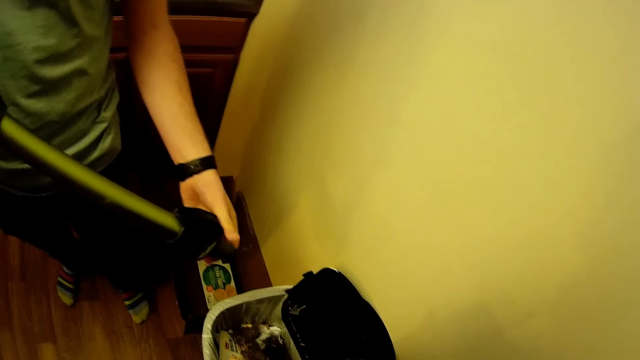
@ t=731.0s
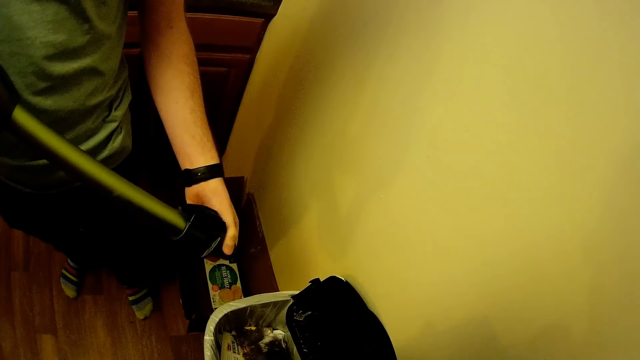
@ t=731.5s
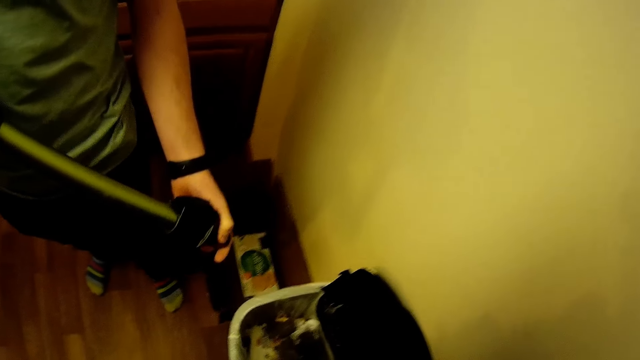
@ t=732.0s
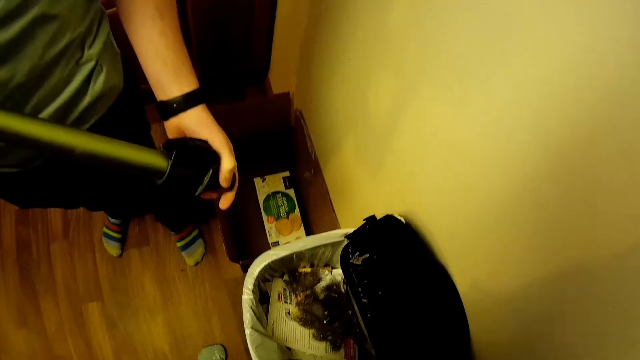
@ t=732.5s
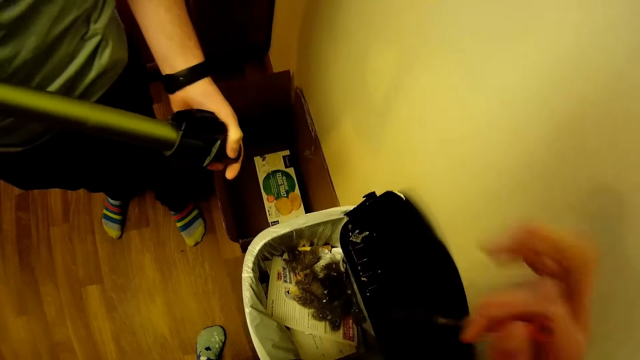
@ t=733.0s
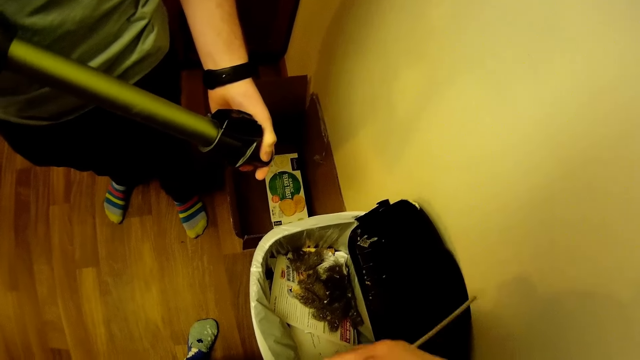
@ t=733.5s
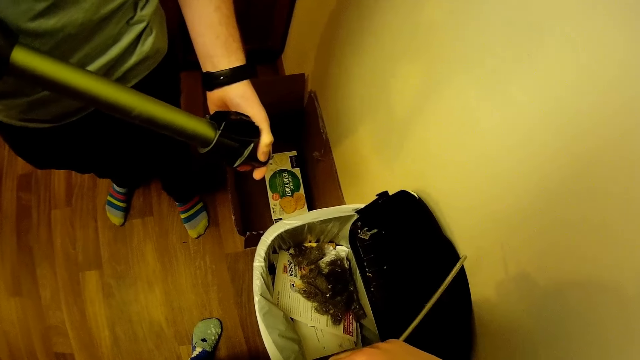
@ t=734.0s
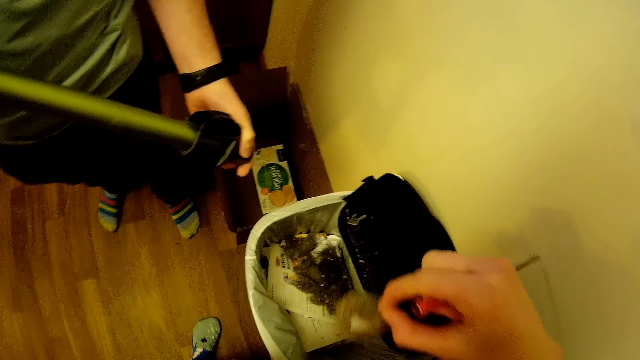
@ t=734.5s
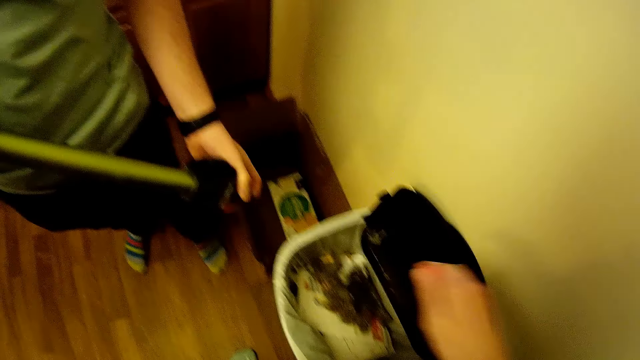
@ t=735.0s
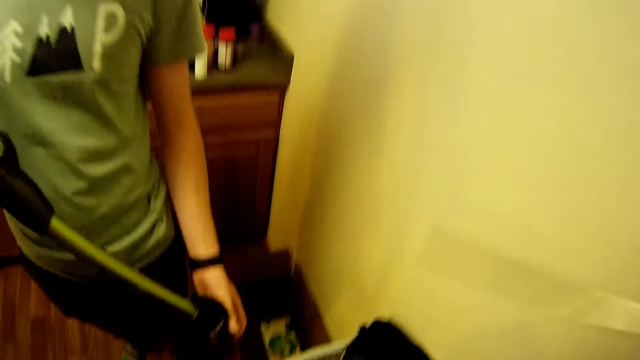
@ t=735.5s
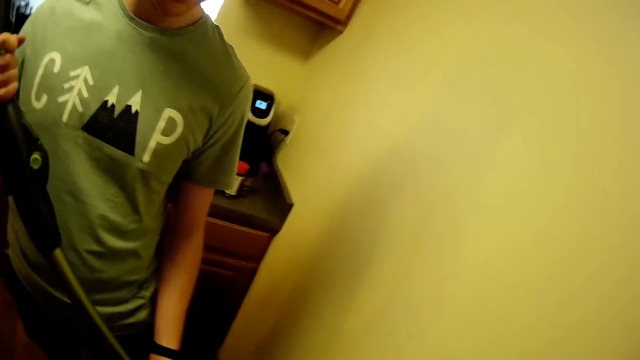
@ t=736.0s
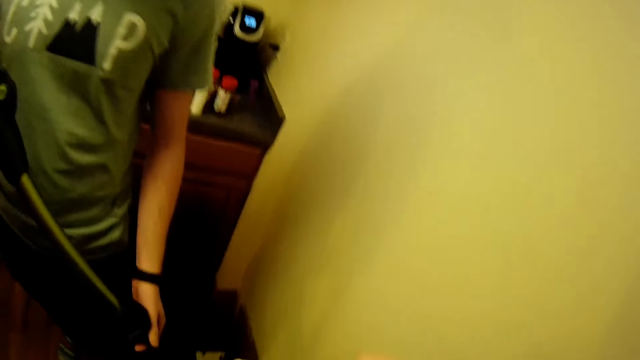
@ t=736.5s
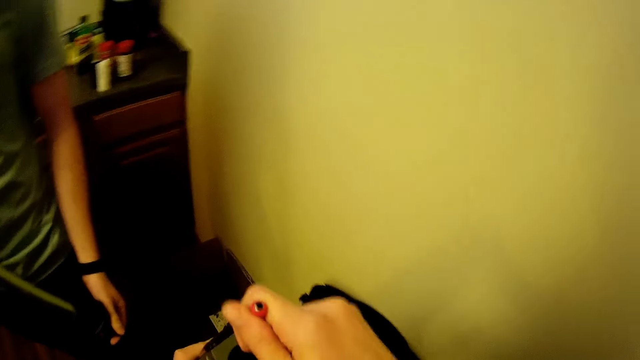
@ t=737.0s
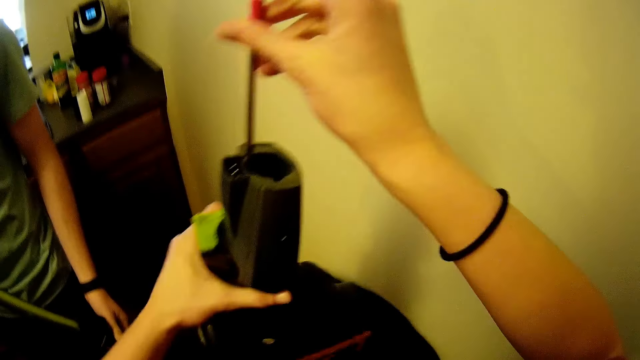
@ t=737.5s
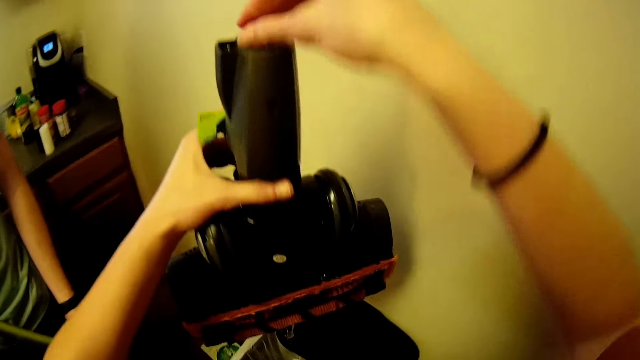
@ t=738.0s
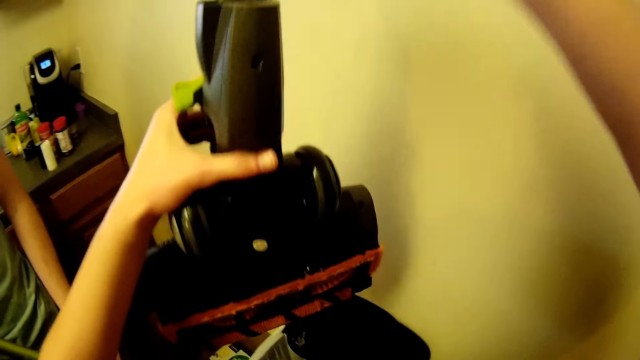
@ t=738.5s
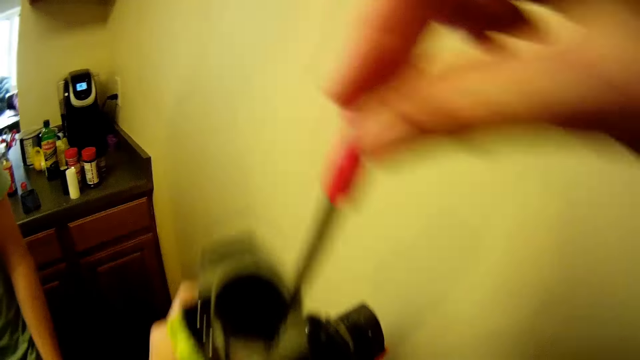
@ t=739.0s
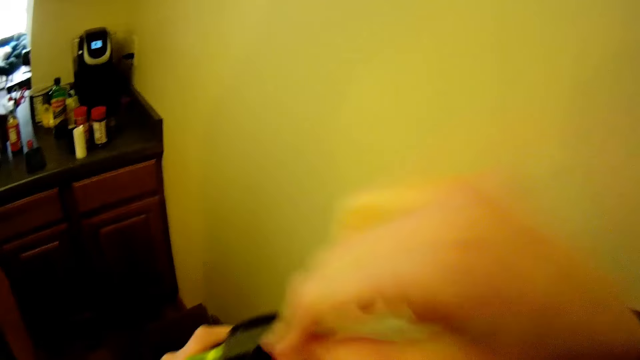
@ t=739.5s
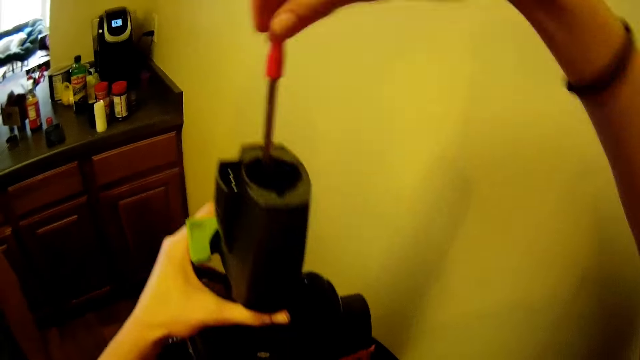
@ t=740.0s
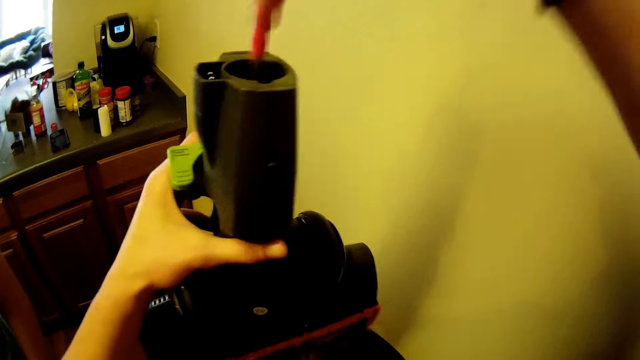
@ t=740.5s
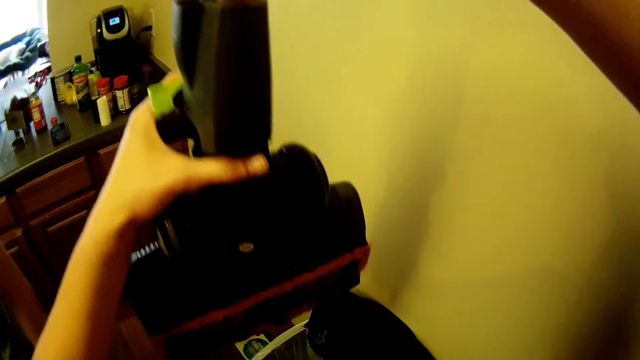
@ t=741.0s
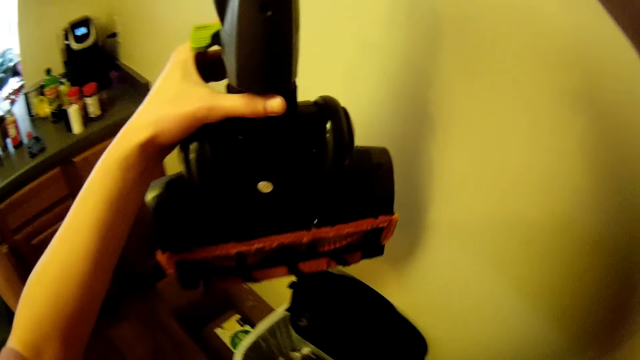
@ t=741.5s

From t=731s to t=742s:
The camera wearer stares at the vacuum cleaner. He clogs out the dirt from the multi surface floor nozzle with the small steel rod in his right hand.

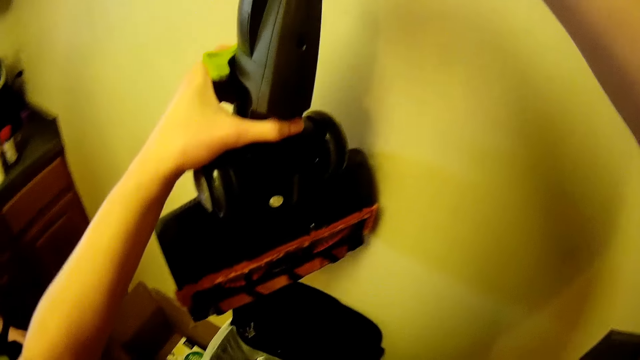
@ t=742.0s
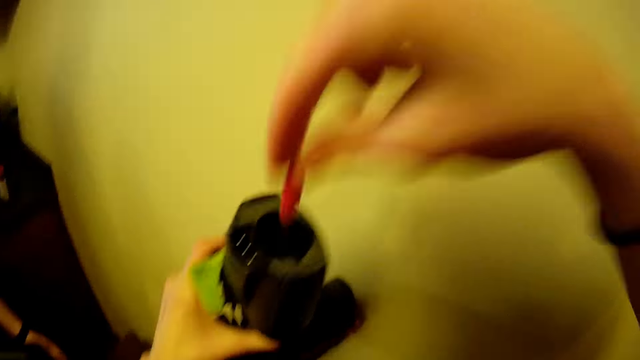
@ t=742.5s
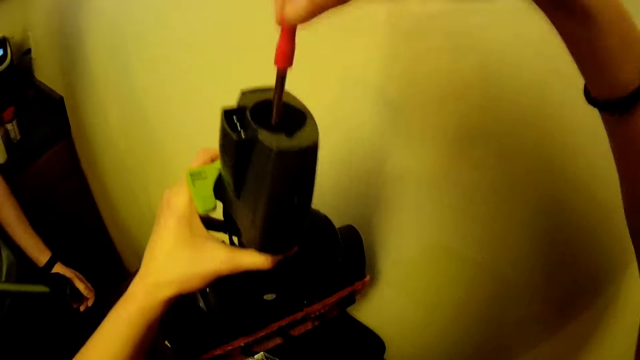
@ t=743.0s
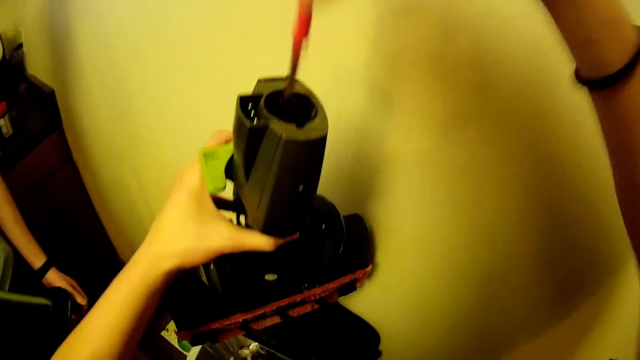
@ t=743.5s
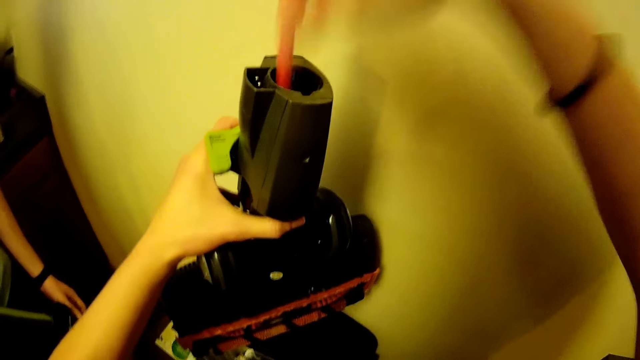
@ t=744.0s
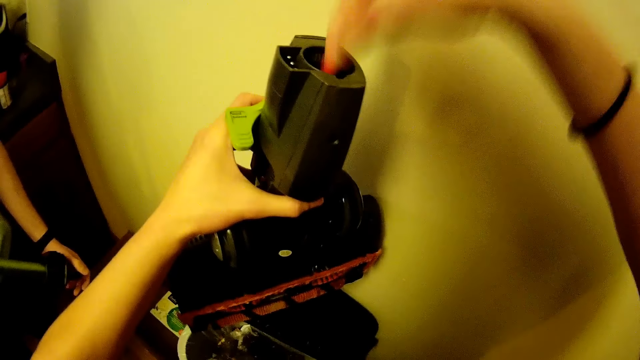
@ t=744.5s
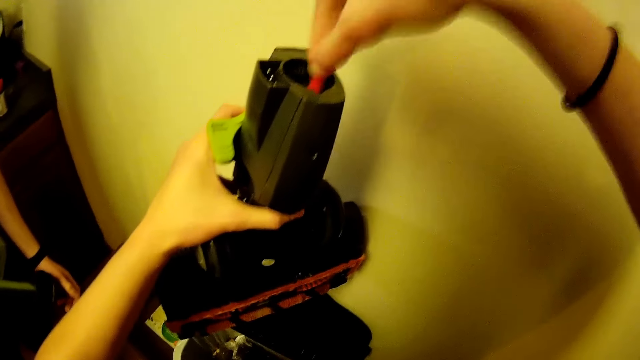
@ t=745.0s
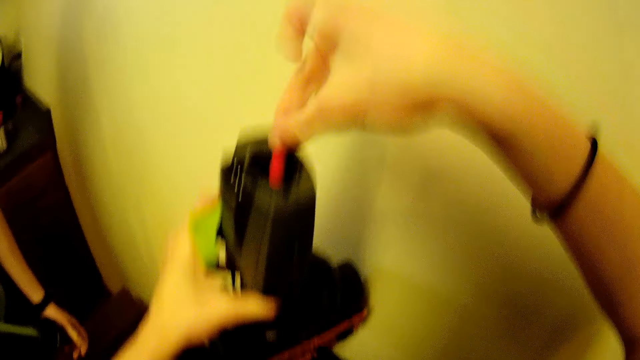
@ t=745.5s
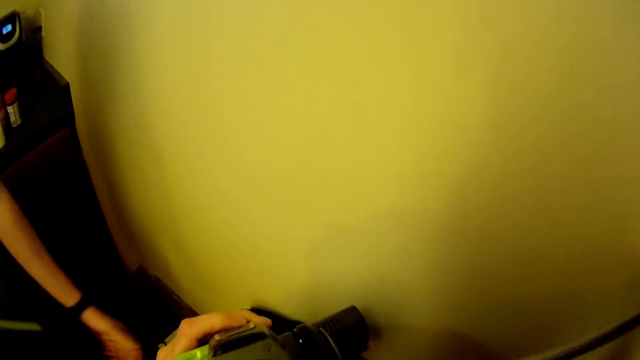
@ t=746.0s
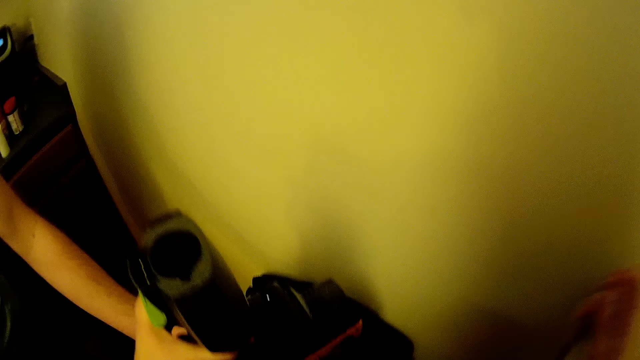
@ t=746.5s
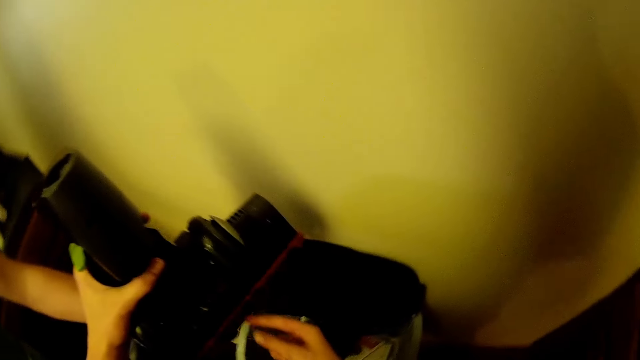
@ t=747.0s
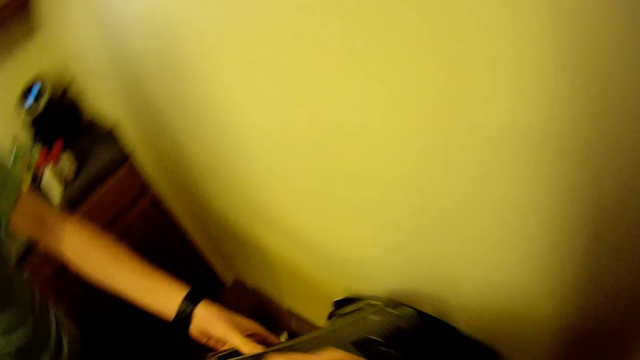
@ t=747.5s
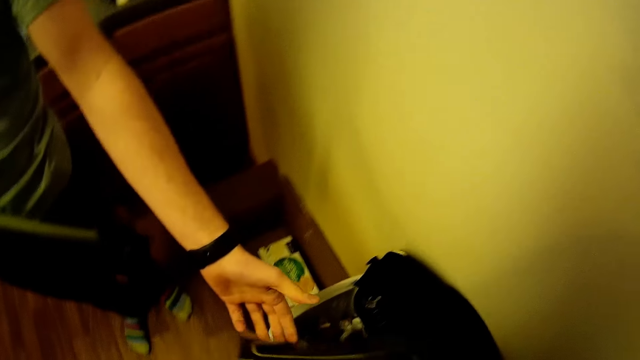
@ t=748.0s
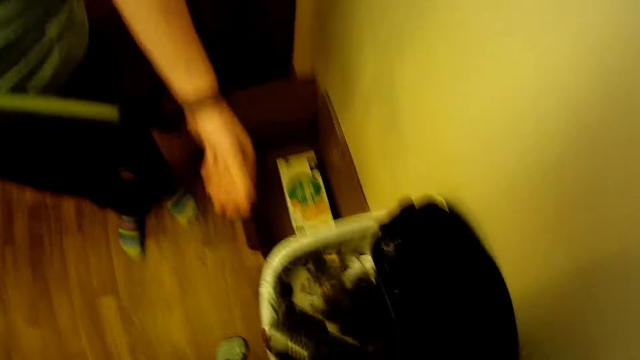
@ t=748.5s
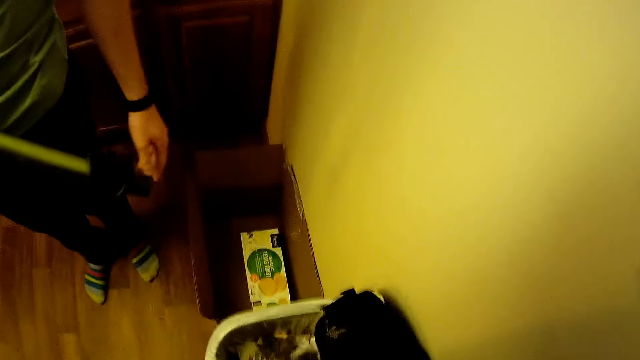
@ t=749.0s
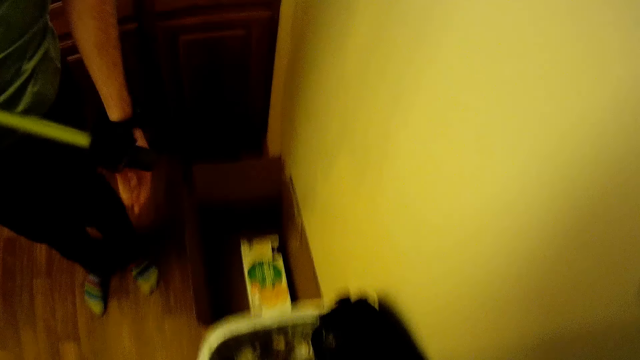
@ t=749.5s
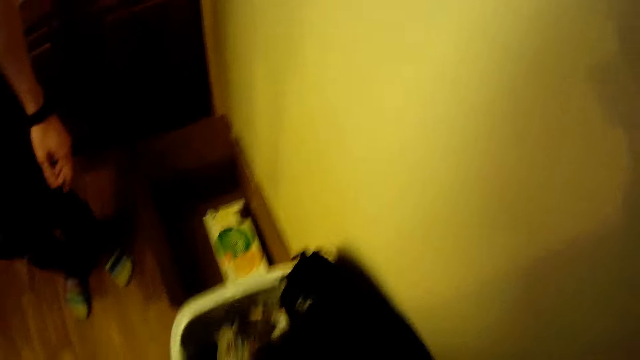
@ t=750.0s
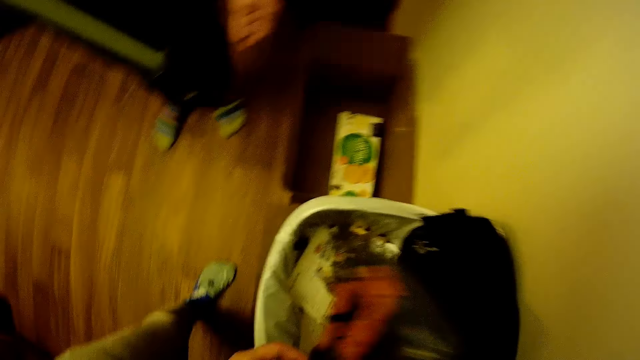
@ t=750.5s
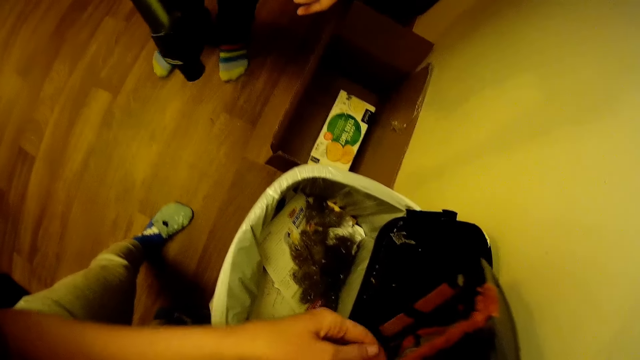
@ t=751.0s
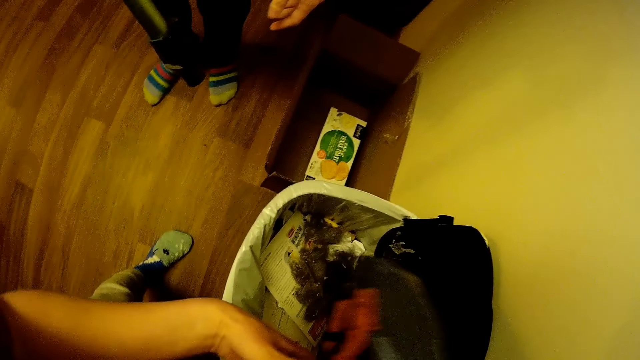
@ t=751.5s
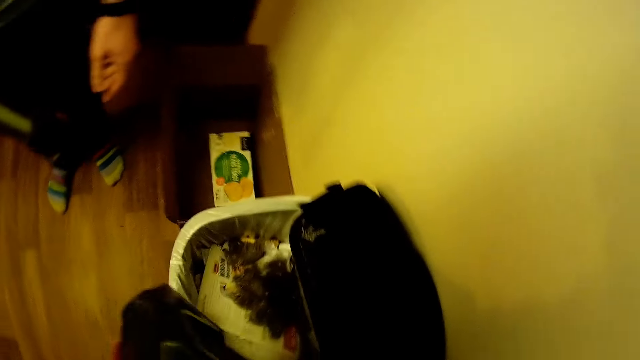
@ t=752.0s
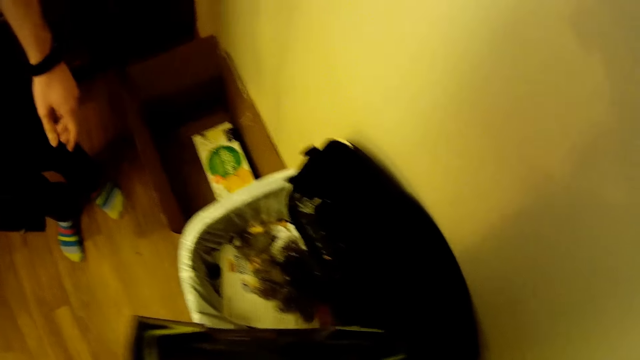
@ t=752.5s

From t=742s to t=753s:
The camera wearer empties the dirt into the trash can.
